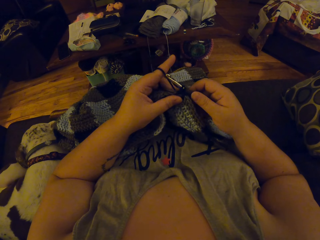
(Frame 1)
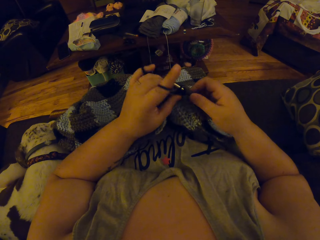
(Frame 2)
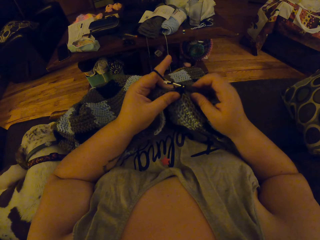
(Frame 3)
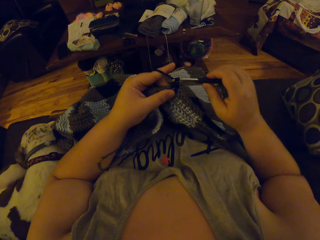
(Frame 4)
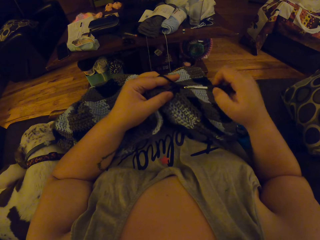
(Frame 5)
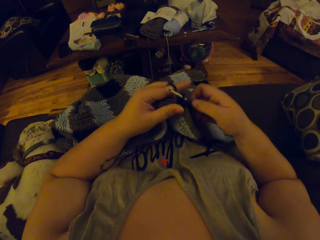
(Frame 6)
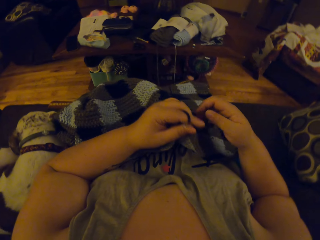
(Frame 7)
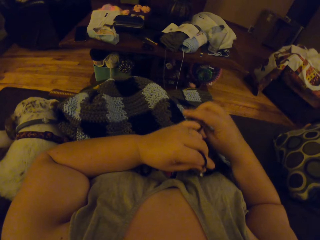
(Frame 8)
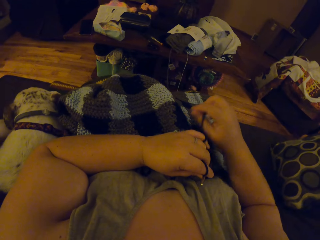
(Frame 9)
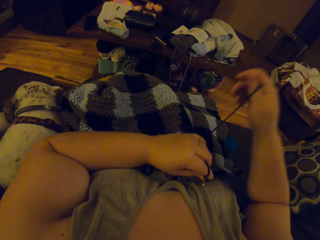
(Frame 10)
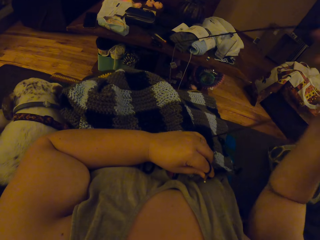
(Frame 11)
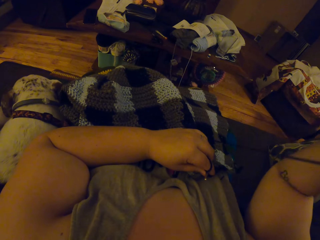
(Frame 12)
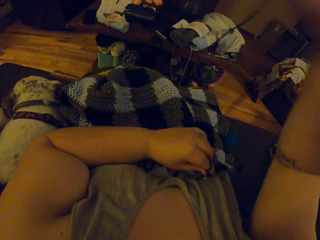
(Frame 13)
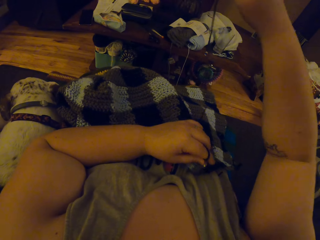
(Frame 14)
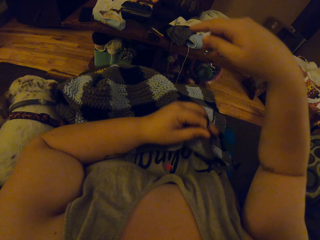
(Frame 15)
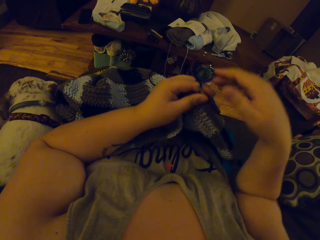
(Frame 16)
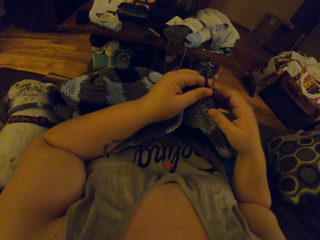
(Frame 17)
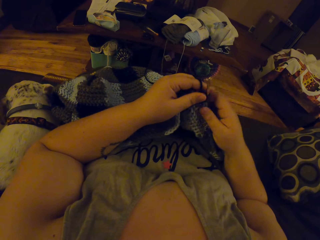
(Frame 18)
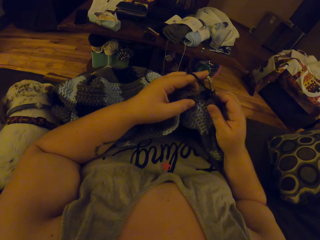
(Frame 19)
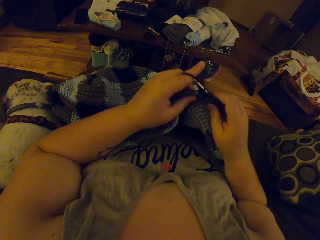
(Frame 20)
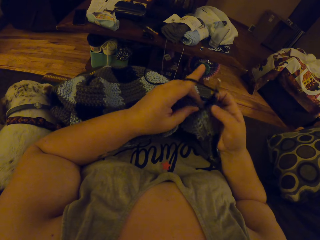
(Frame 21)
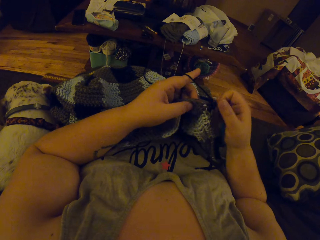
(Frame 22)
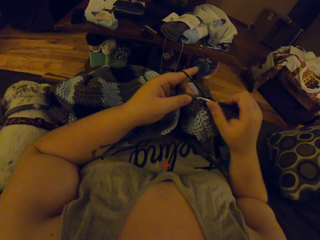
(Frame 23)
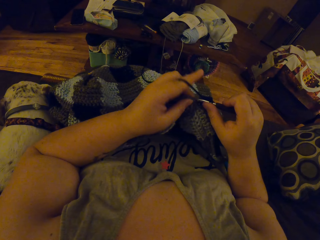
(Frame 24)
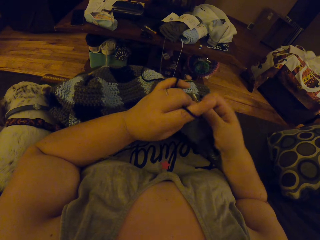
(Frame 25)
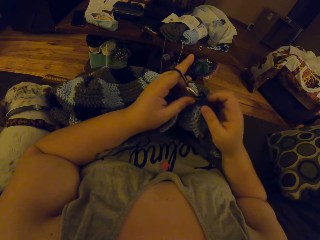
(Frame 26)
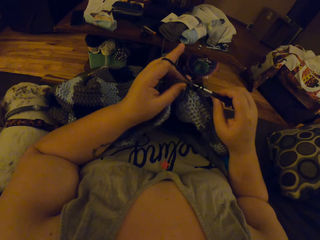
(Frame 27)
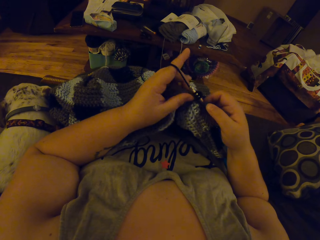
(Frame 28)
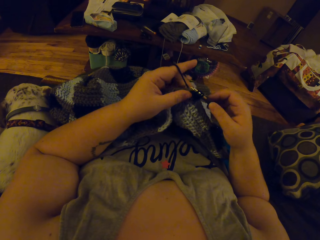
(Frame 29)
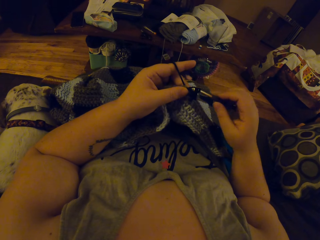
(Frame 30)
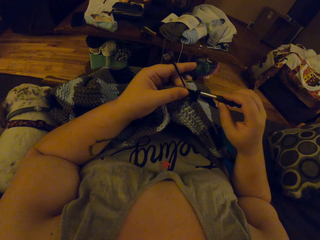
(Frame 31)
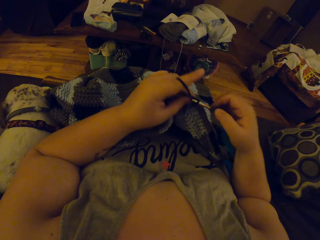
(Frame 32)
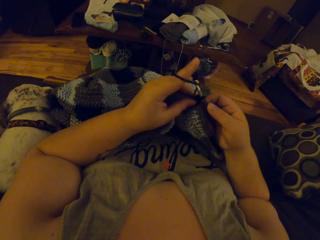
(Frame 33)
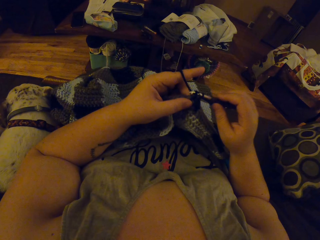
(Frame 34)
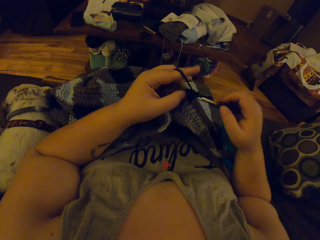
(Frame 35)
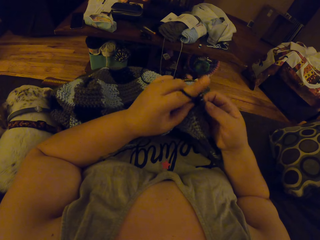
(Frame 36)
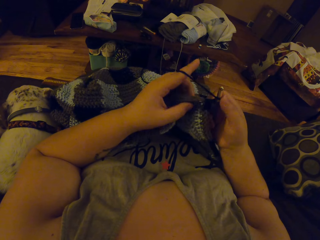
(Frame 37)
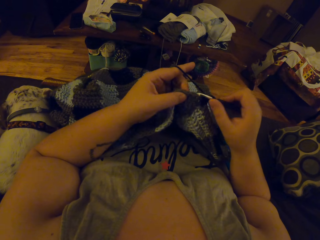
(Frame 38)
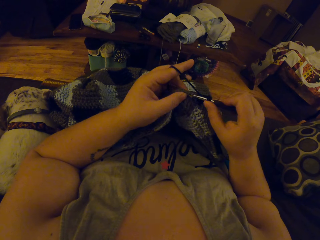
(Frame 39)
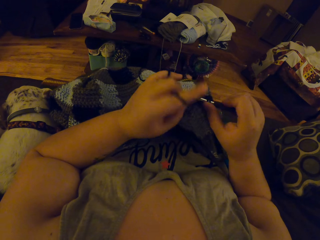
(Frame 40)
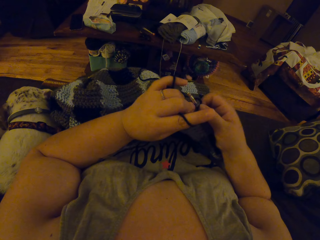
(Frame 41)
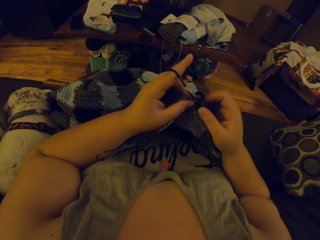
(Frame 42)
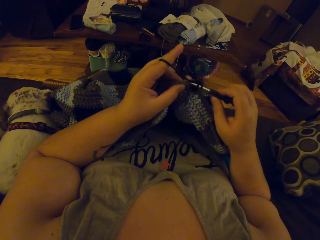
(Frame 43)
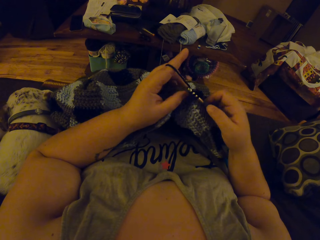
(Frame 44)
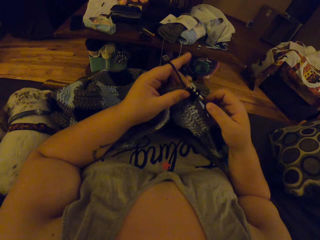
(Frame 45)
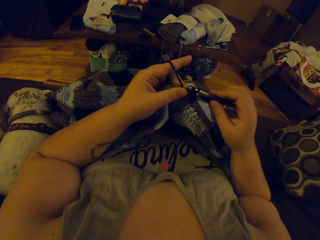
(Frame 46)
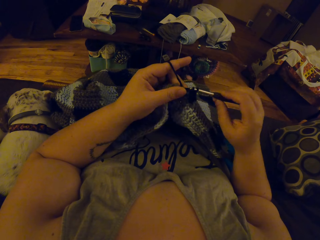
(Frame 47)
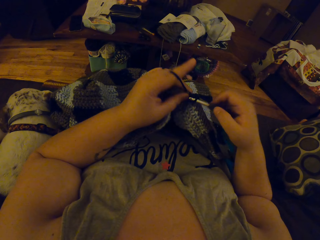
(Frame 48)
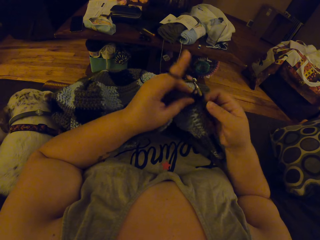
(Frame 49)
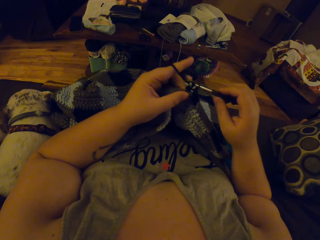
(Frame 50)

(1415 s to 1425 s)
The camera wearer stops crocheting. She transfers the crochet hook to her left hand. She arranges the thread of the yarn properly with her right hand. She transfers the crochet hook to her right hand. She crochets the yarn with the crochet hook in her right hand.

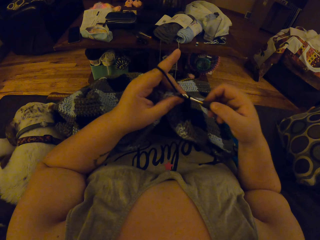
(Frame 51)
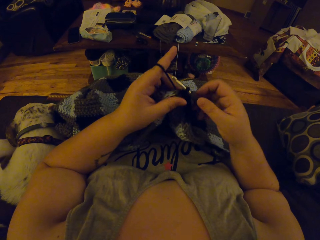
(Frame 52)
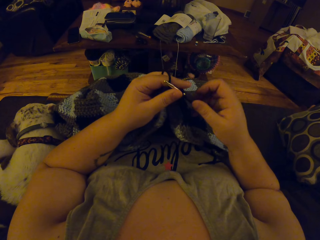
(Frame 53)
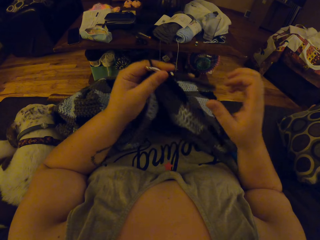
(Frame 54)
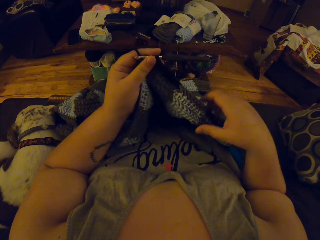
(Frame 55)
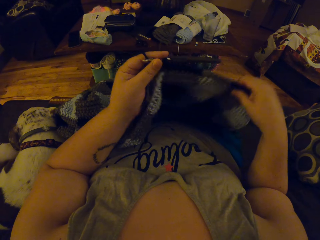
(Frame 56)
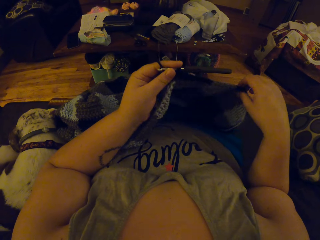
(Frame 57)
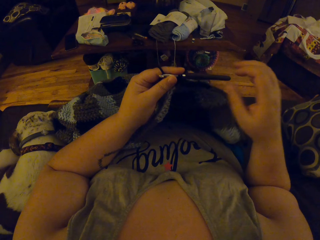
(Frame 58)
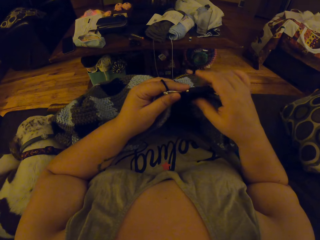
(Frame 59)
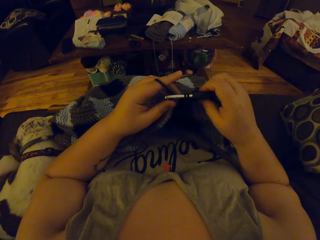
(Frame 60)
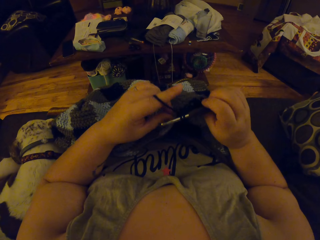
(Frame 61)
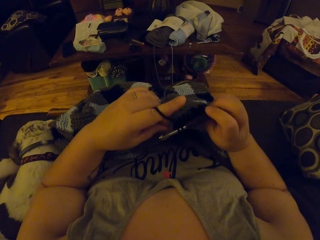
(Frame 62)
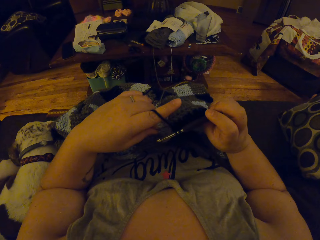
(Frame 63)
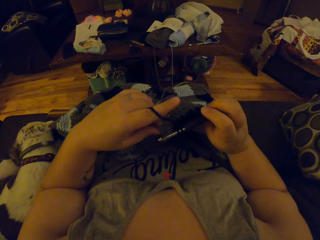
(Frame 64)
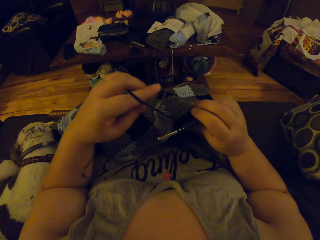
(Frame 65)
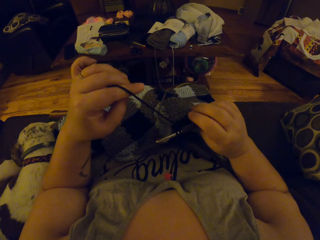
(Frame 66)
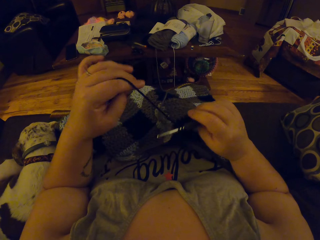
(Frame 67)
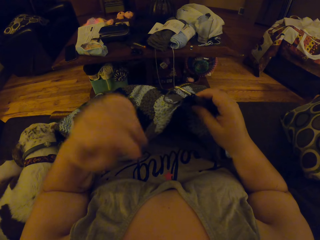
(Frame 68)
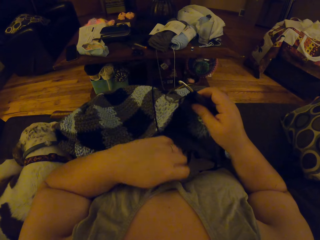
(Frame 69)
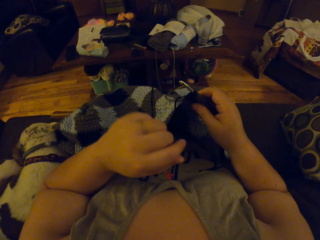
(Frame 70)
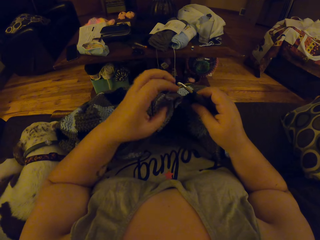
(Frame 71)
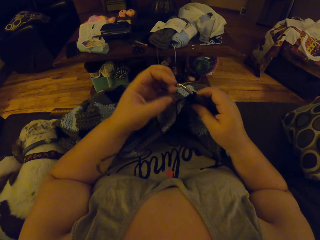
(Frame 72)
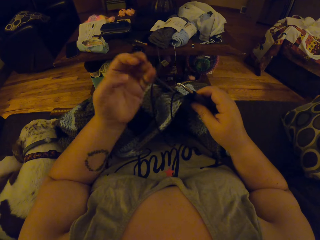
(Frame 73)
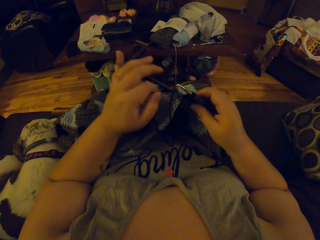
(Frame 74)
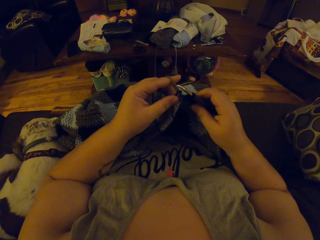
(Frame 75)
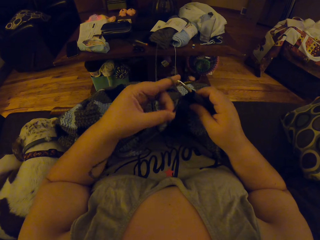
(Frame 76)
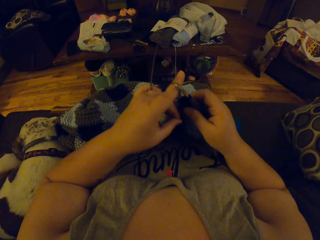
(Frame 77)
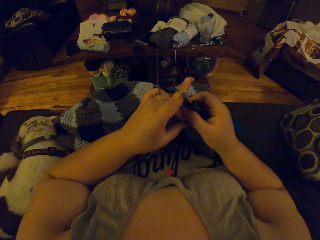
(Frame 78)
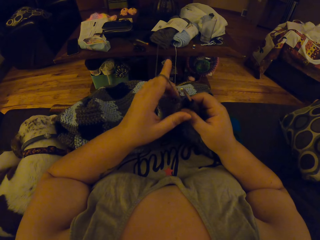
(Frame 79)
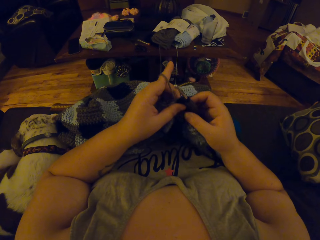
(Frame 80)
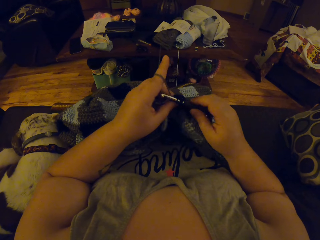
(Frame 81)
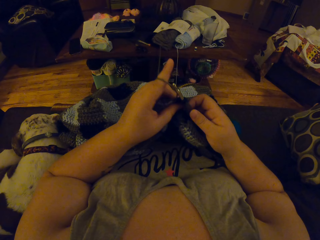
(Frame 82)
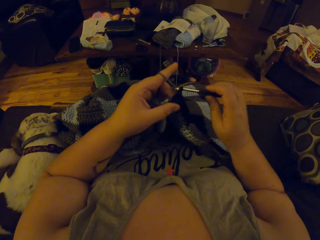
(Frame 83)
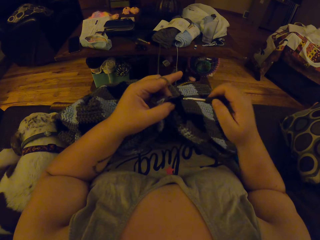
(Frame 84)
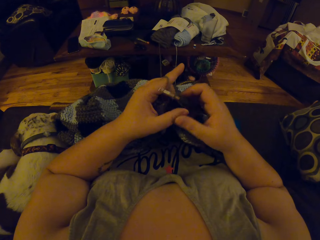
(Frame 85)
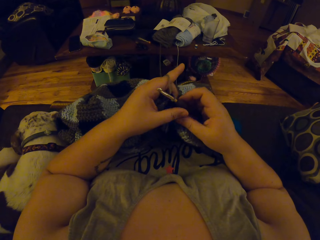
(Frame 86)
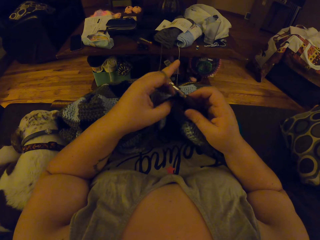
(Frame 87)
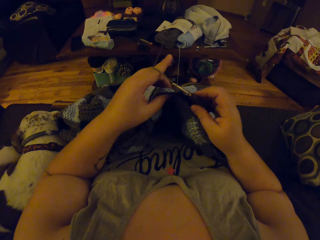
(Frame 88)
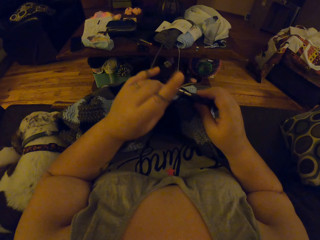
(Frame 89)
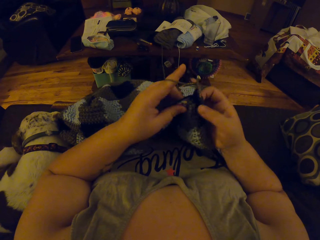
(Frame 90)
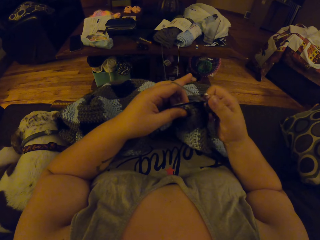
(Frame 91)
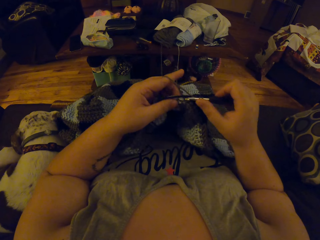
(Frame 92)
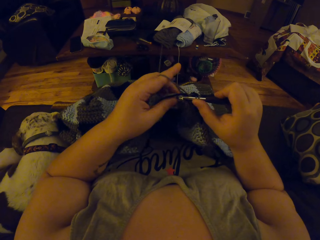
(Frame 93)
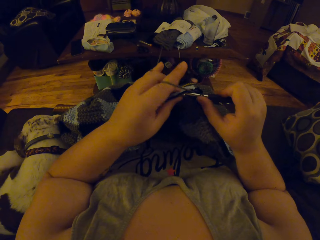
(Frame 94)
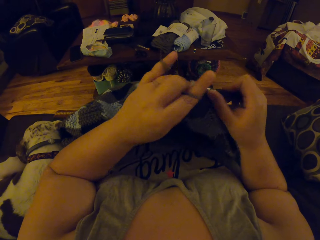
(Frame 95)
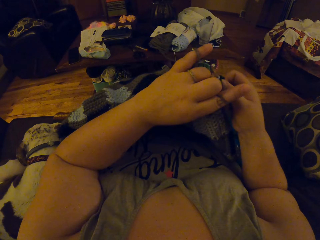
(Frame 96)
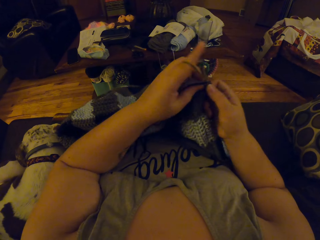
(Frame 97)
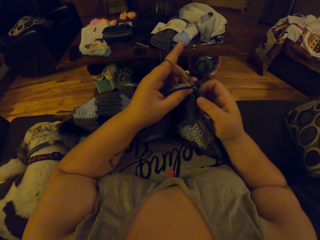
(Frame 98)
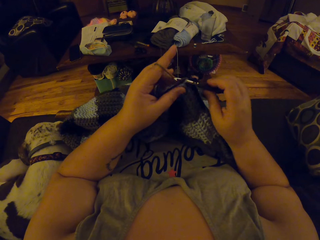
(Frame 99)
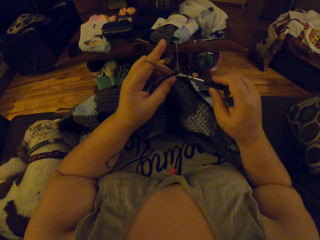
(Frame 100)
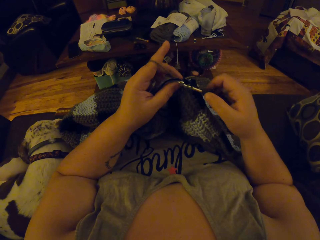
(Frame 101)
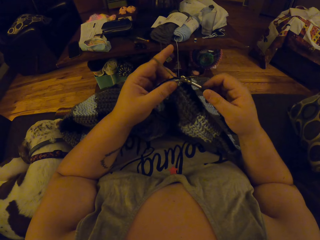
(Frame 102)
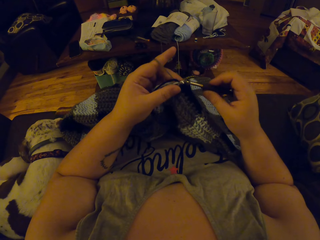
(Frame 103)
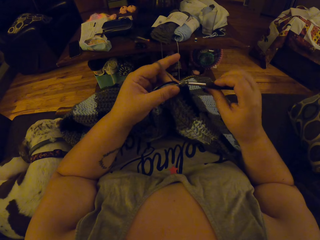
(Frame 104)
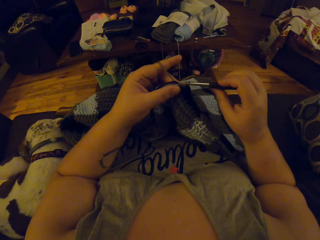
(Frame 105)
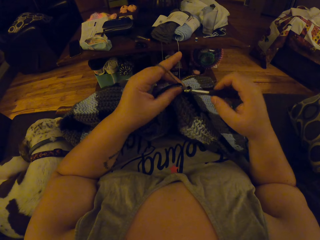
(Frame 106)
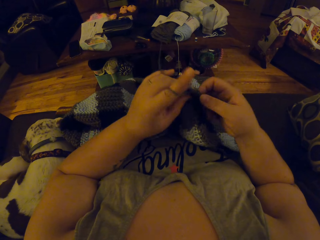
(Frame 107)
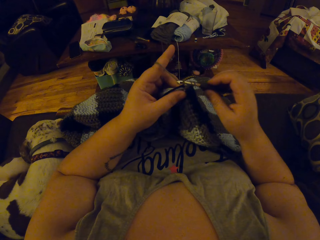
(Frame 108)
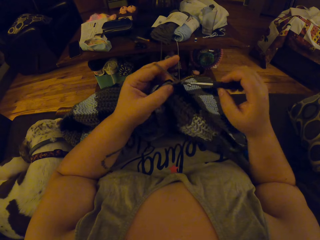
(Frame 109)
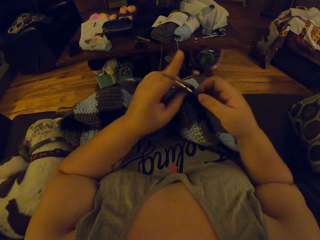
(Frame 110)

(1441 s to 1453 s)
The camera wearer straightens the fabric. They knit the fabric with a hooked needle.
